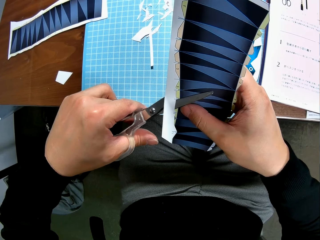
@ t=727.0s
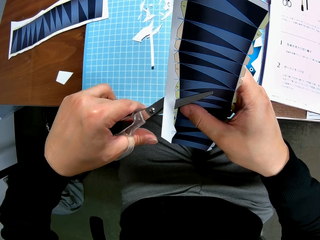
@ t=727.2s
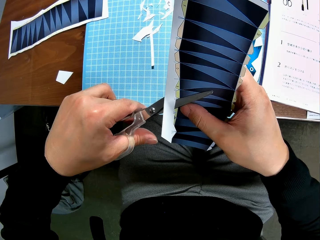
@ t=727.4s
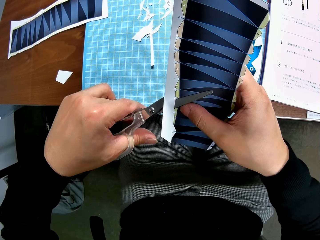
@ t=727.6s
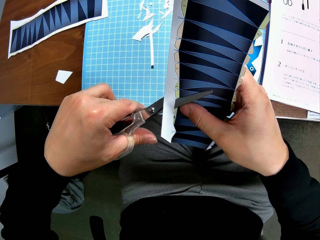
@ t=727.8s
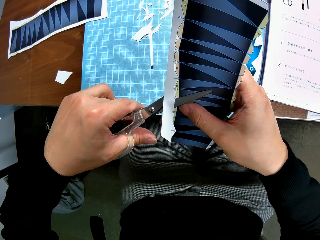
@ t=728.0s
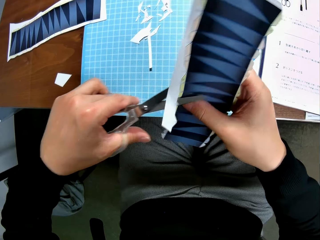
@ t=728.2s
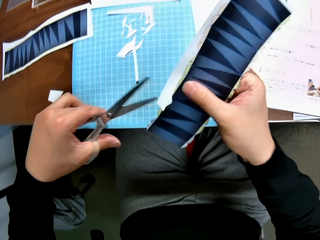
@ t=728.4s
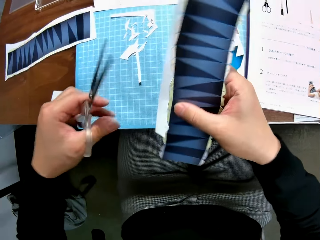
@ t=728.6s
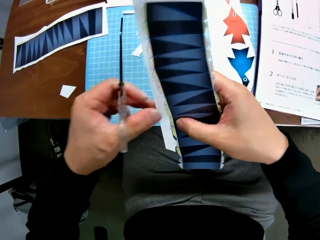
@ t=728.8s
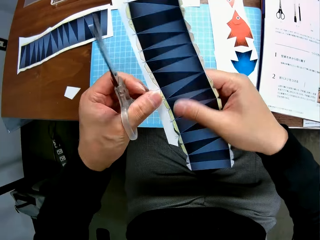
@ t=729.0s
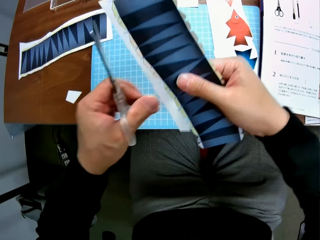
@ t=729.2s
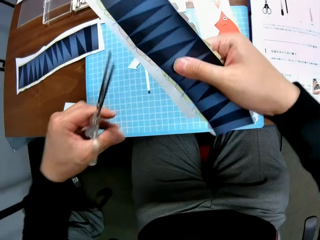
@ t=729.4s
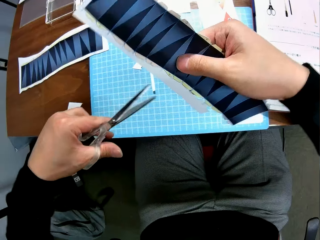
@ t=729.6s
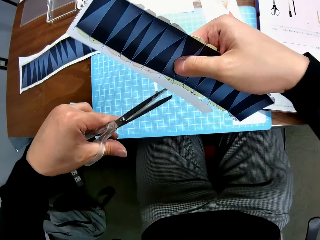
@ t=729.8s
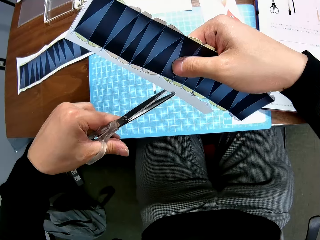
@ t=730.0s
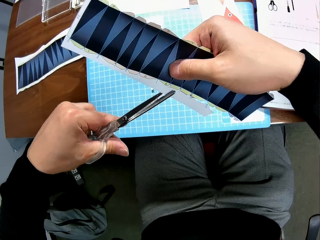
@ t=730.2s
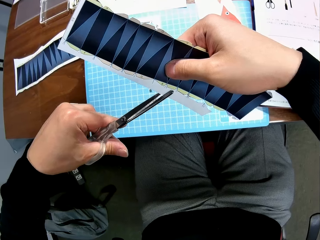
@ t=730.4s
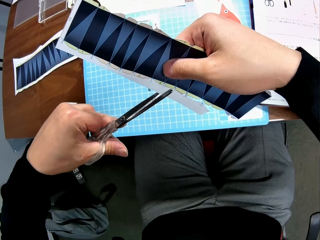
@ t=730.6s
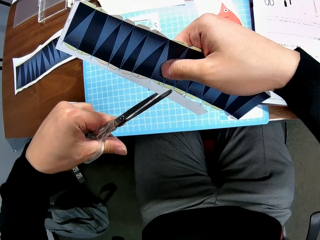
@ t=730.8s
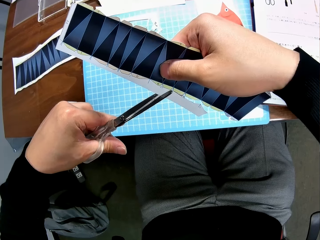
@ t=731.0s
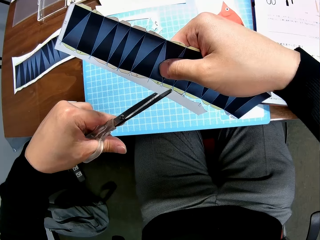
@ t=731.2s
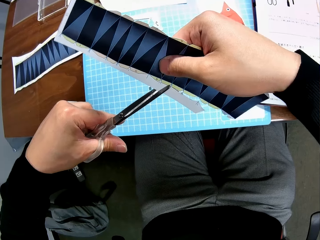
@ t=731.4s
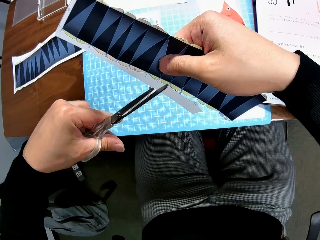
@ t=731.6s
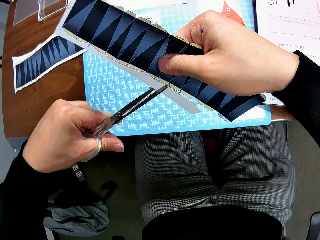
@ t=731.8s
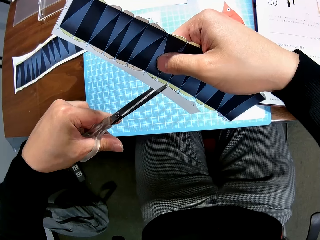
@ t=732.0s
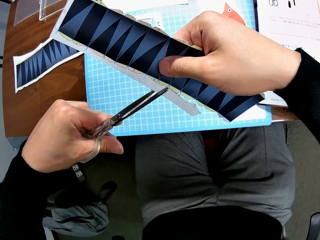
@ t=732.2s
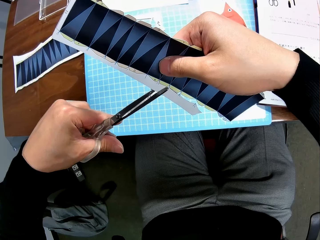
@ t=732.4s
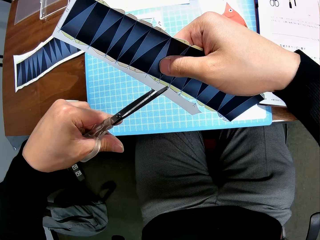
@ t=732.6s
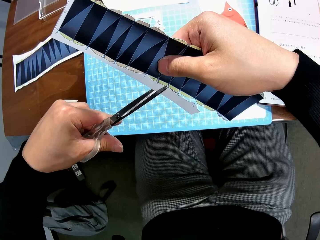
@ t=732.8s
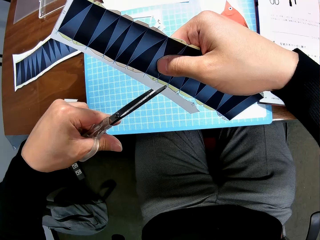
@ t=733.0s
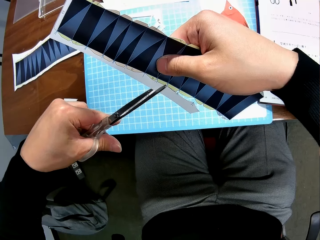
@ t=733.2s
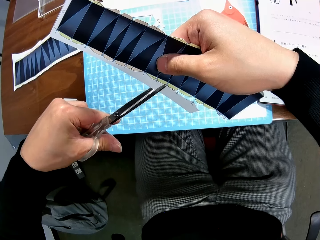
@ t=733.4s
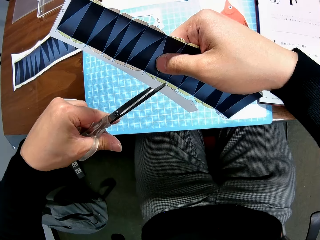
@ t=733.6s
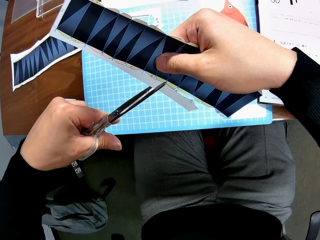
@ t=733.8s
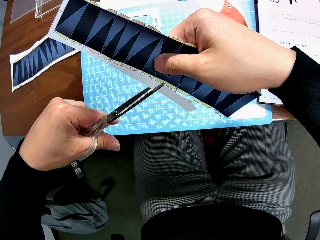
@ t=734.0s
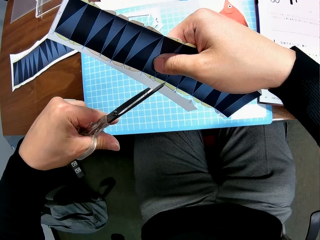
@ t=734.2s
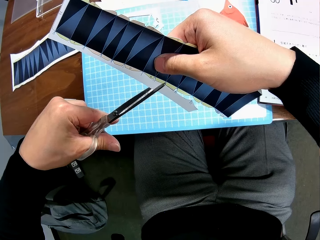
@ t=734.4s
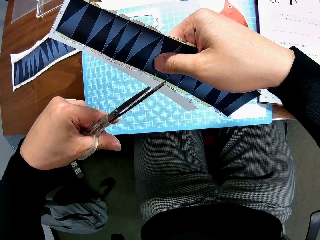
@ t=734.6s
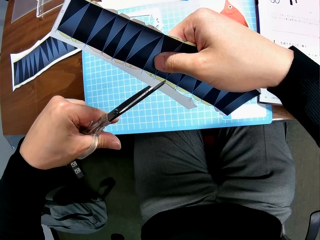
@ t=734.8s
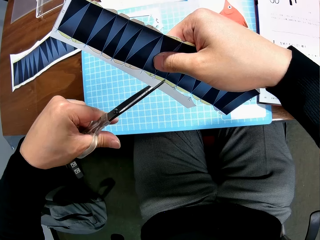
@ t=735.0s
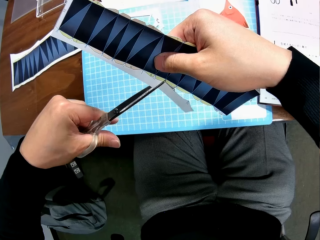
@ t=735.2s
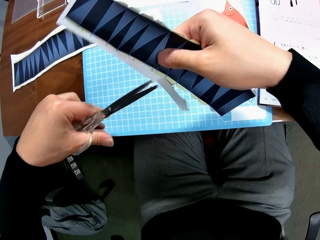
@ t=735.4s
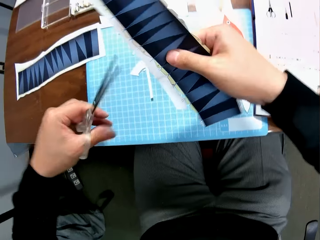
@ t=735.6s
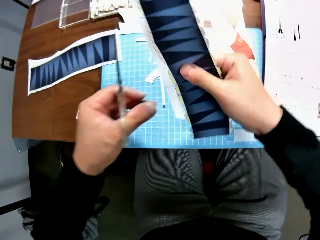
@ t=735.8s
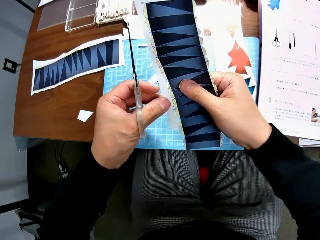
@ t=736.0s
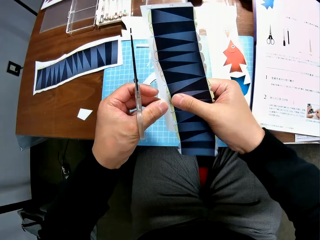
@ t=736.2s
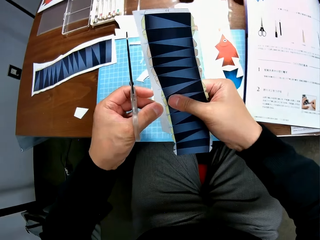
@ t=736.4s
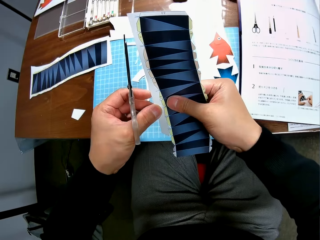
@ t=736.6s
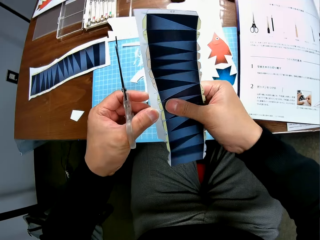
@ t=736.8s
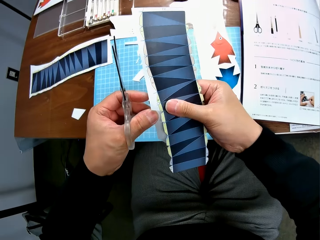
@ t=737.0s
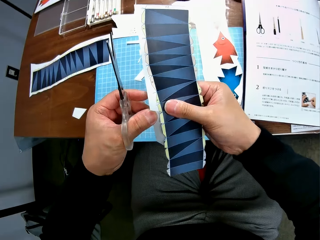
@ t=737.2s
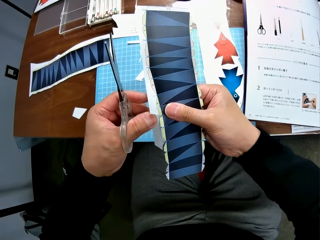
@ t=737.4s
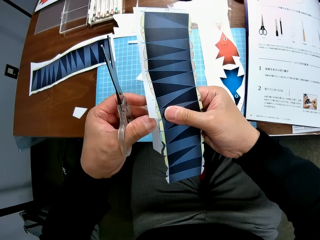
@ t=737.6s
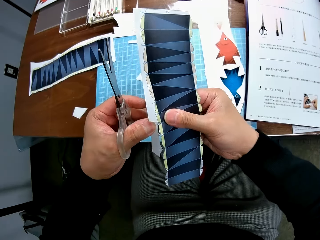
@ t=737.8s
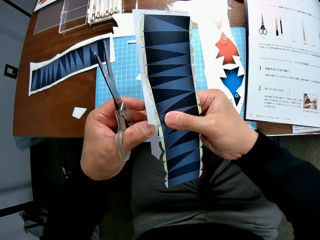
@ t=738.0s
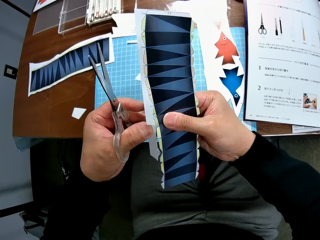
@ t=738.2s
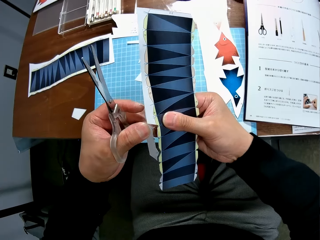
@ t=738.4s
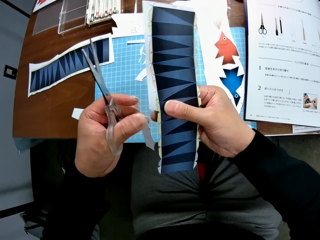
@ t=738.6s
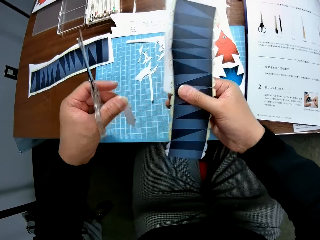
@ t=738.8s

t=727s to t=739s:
The camera wearer turns the paper over. They cut the paper with scissors. They remove another cut piece from the paper stock.

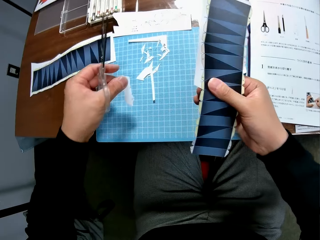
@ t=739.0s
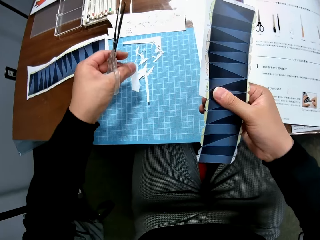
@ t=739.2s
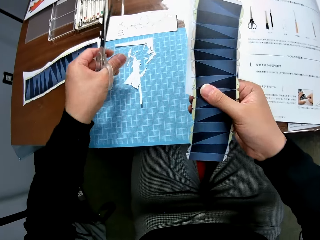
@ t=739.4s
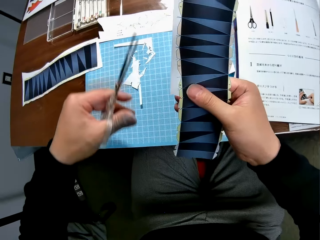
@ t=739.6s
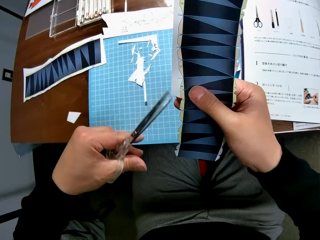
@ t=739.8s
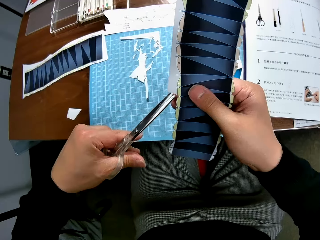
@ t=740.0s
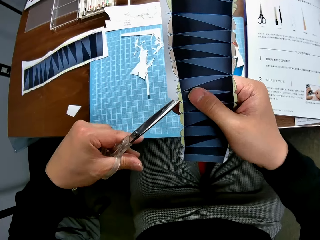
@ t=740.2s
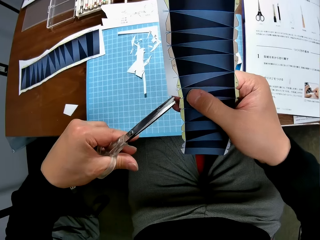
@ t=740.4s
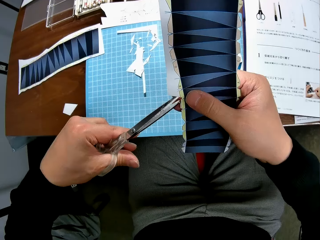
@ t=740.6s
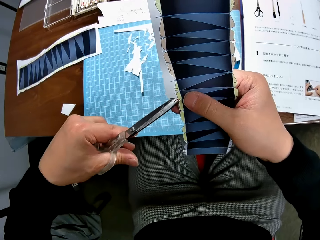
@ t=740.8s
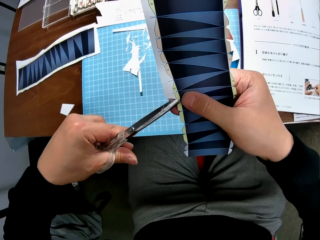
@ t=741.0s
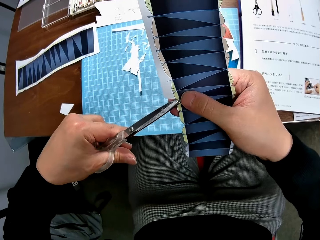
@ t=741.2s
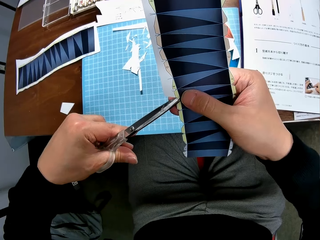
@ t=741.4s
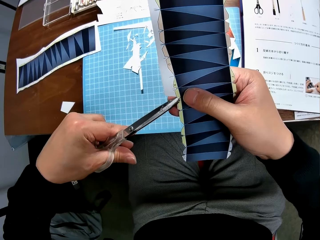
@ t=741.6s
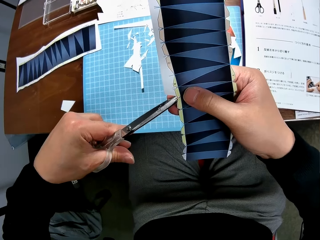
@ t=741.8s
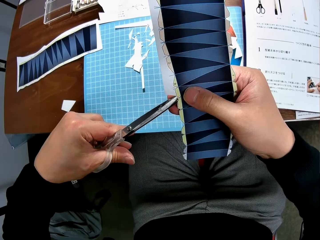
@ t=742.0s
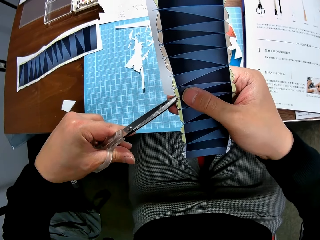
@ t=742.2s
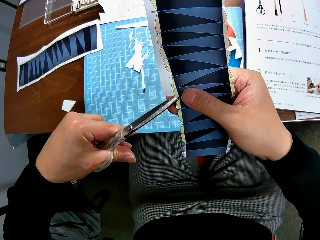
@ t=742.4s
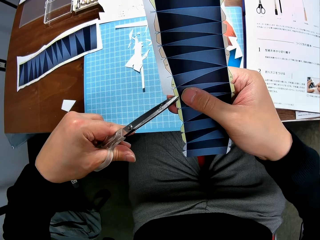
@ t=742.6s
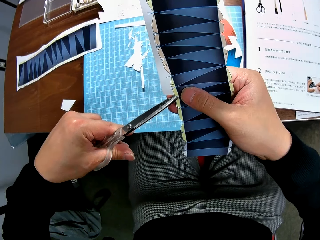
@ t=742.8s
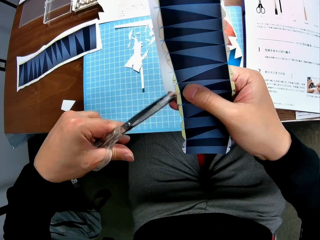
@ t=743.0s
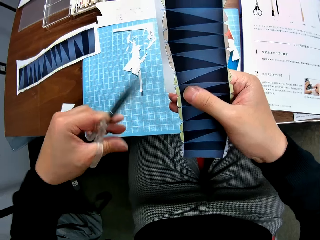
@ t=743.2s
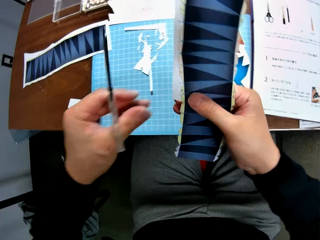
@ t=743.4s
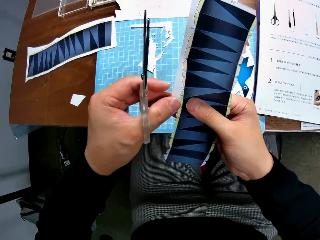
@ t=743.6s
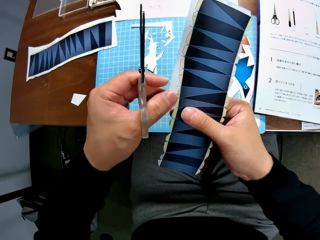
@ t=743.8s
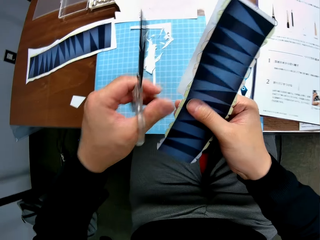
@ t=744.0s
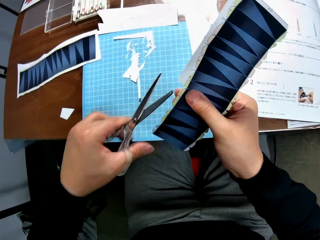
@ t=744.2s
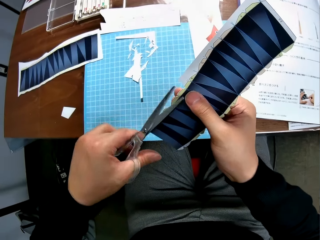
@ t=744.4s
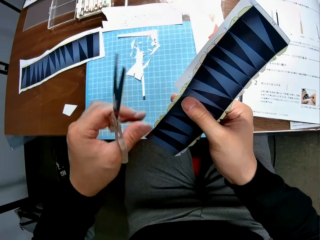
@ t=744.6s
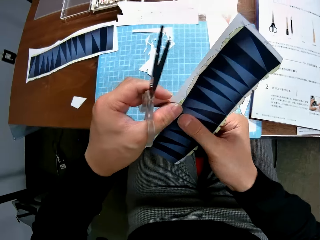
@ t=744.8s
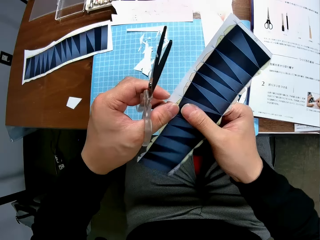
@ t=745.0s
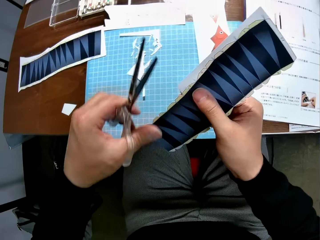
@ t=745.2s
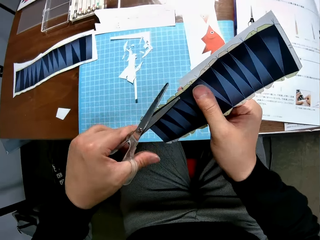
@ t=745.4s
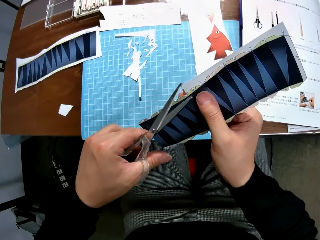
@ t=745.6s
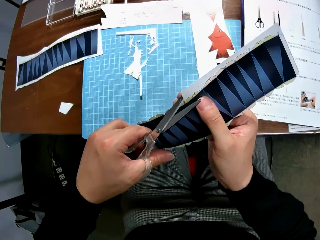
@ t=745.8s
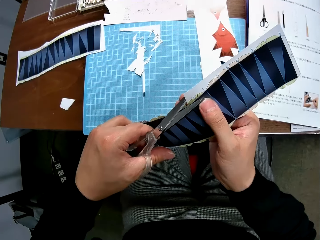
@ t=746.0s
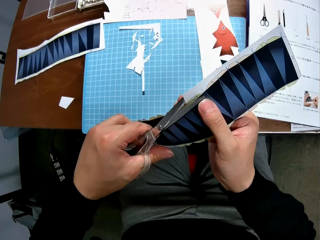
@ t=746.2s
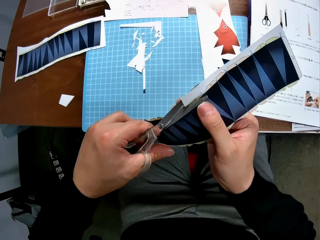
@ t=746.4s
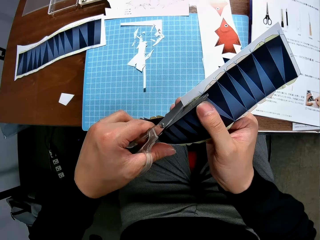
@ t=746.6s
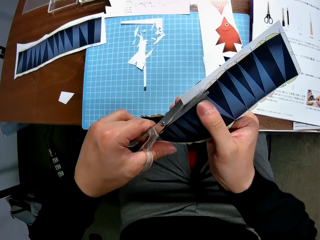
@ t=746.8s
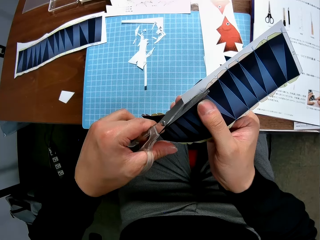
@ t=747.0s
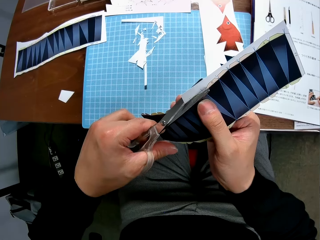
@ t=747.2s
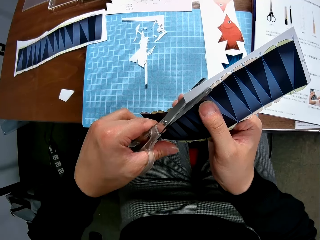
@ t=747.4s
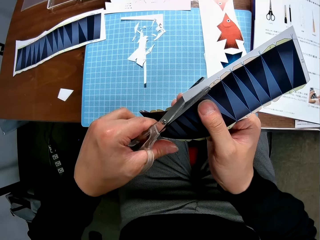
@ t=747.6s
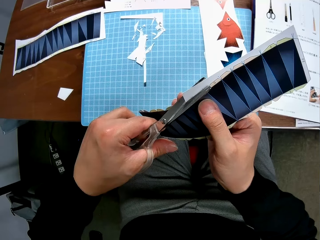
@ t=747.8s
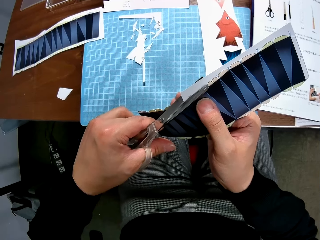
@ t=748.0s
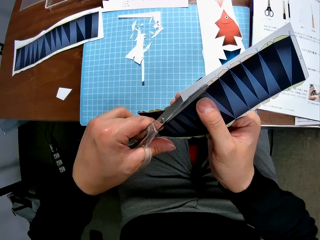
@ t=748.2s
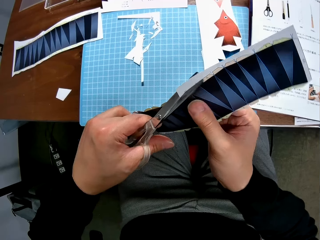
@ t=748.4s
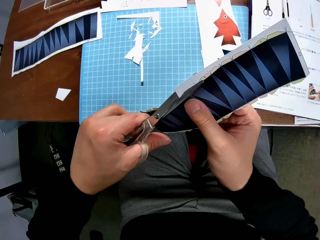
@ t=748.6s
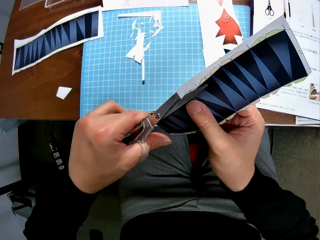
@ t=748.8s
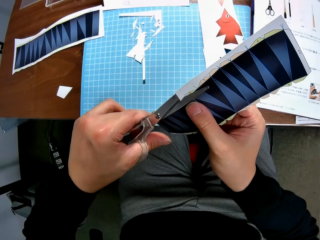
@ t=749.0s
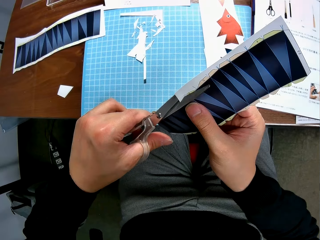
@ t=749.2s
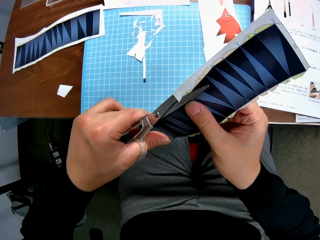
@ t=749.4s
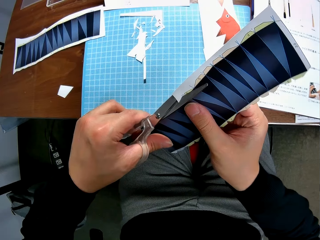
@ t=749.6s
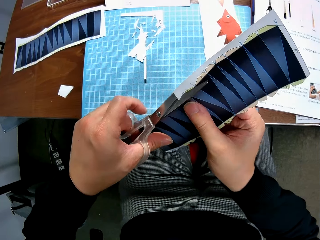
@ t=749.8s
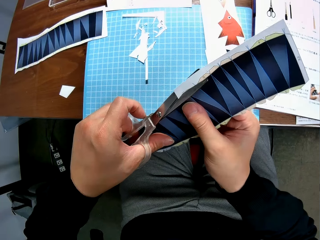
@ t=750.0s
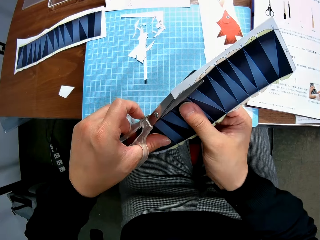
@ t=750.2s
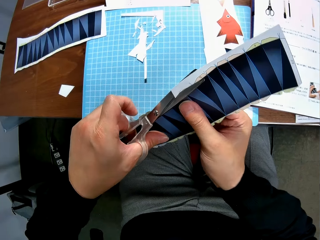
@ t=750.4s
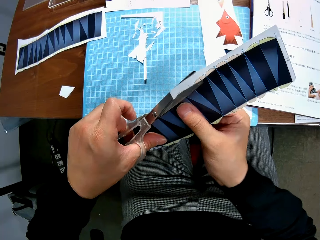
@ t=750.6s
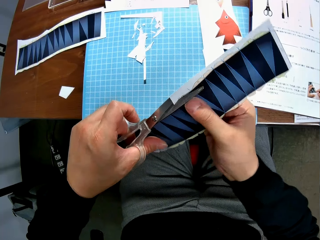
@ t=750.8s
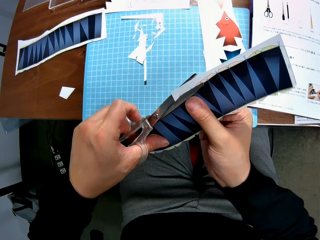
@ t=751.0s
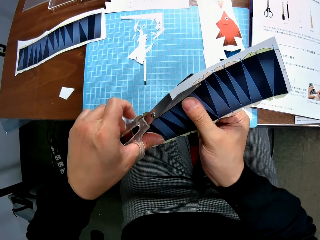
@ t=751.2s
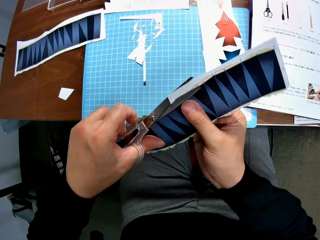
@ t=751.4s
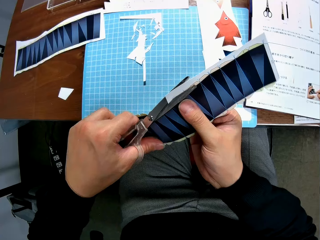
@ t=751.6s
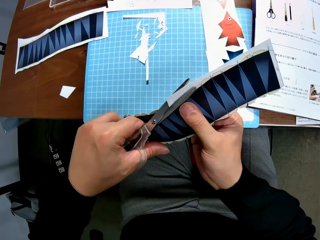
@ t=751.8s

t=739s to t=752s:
The camera wearer drops the cut piece on the cutting mat. They continue to craft the paper stock with the scissors. They turn the paper around and cut the paper with the scissors.
